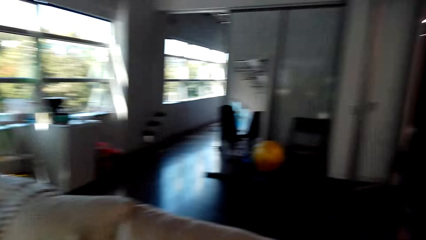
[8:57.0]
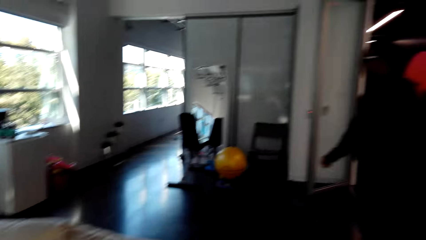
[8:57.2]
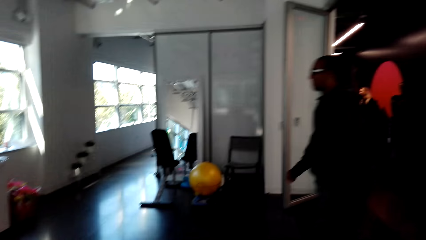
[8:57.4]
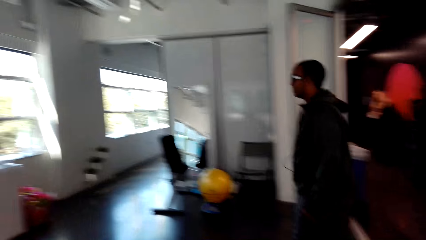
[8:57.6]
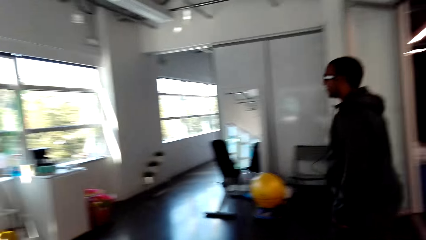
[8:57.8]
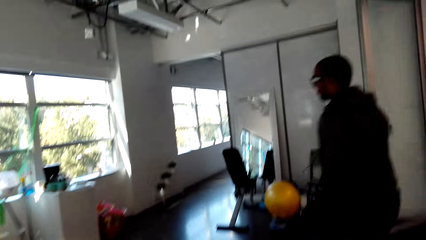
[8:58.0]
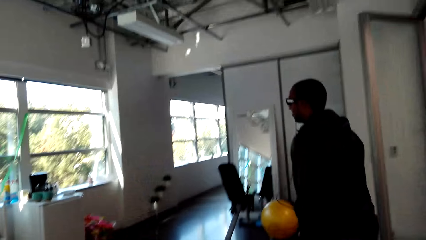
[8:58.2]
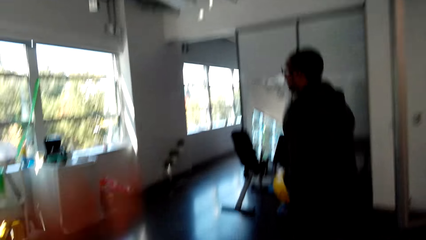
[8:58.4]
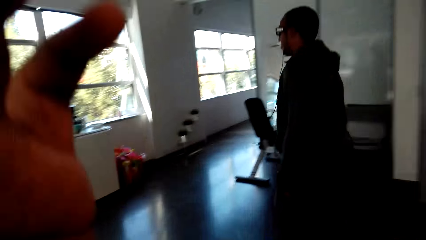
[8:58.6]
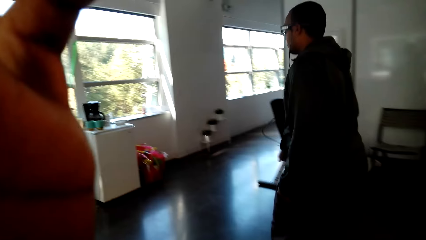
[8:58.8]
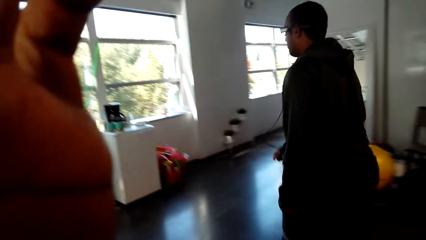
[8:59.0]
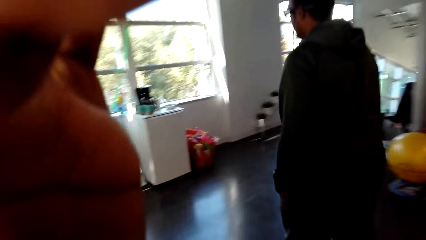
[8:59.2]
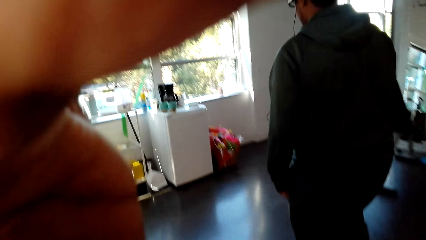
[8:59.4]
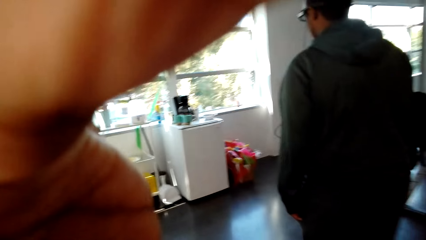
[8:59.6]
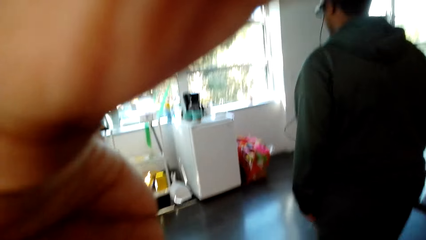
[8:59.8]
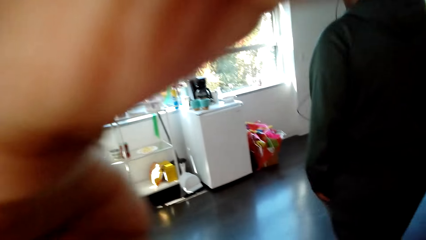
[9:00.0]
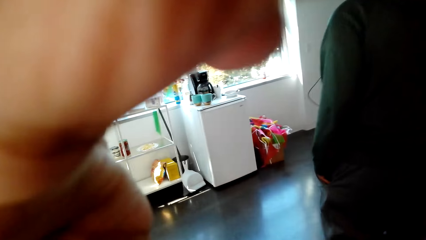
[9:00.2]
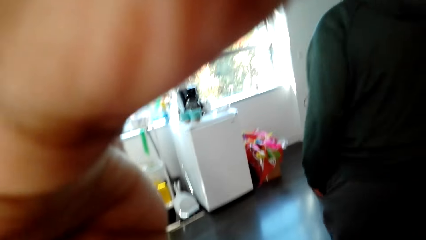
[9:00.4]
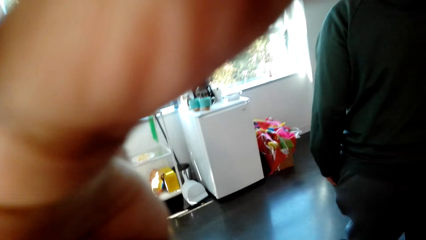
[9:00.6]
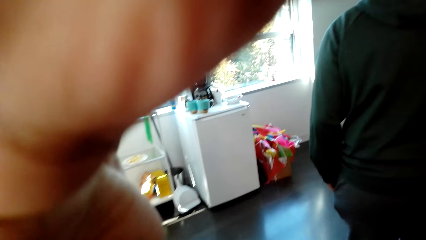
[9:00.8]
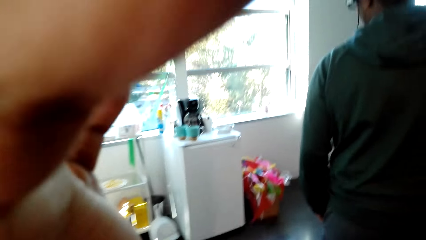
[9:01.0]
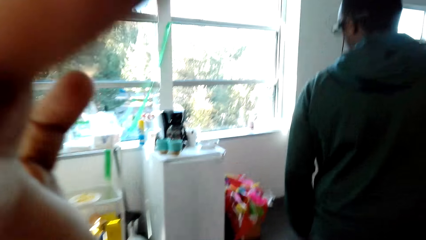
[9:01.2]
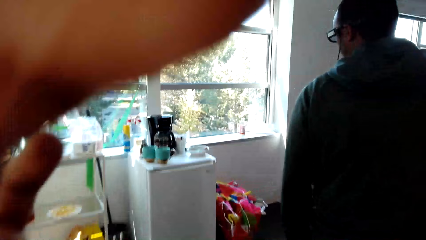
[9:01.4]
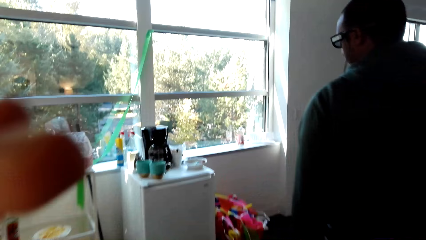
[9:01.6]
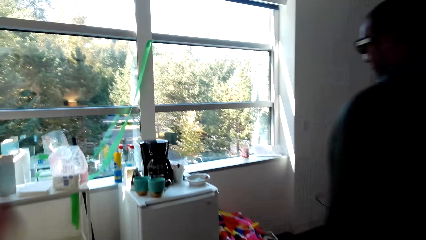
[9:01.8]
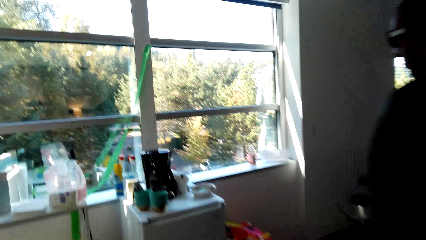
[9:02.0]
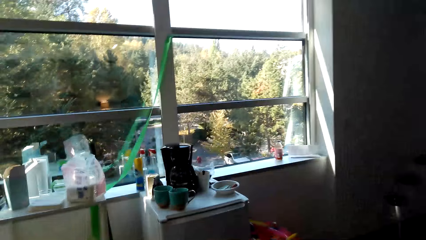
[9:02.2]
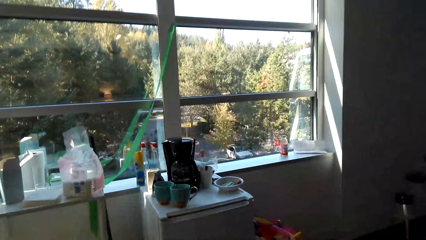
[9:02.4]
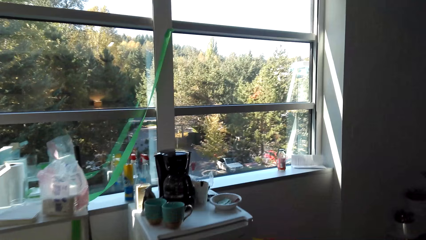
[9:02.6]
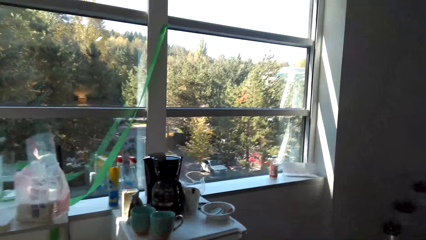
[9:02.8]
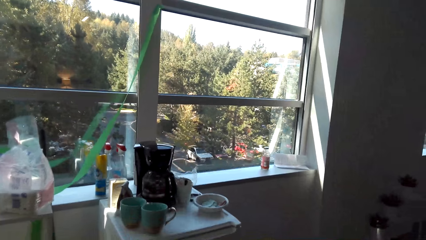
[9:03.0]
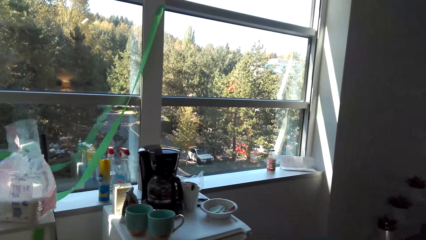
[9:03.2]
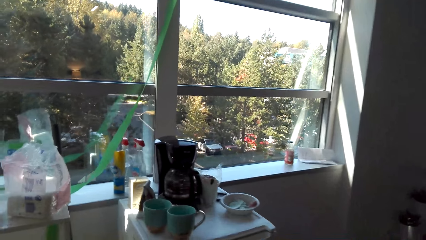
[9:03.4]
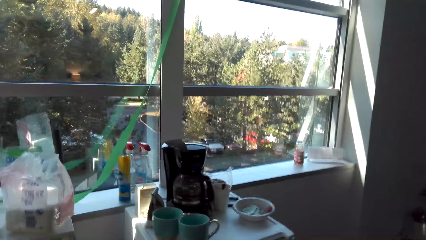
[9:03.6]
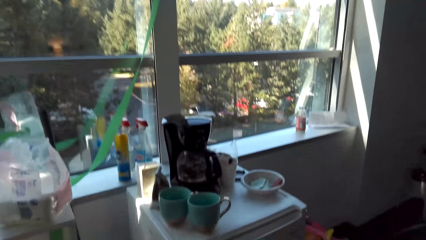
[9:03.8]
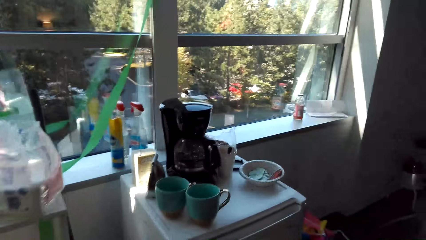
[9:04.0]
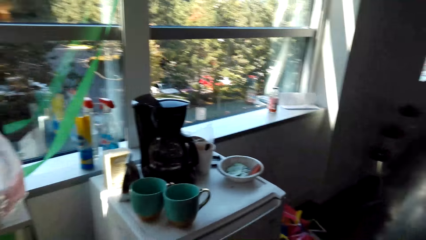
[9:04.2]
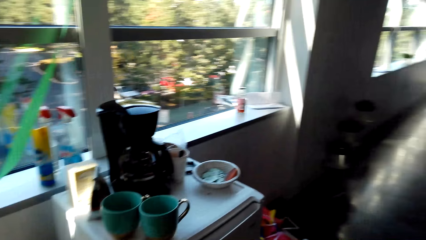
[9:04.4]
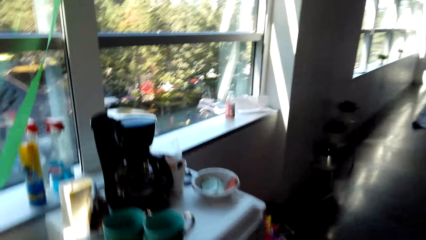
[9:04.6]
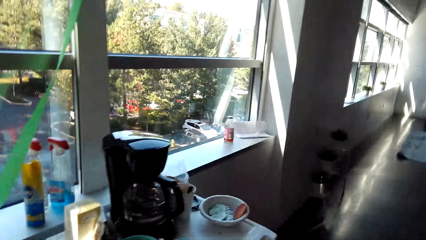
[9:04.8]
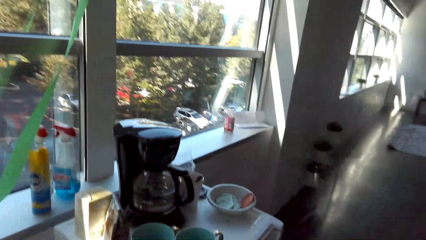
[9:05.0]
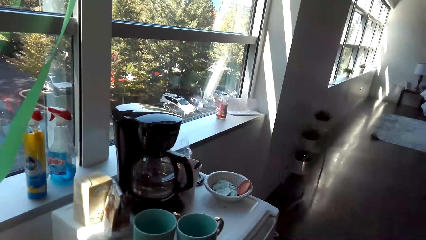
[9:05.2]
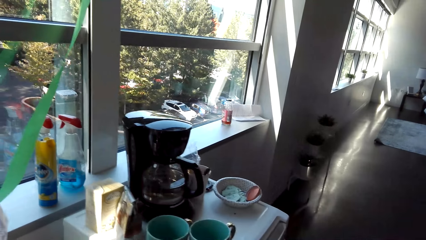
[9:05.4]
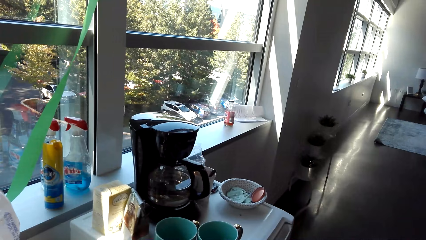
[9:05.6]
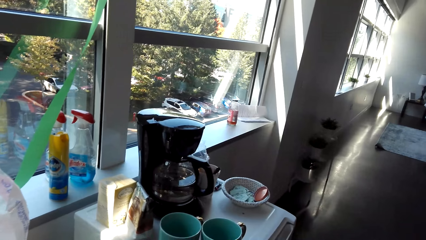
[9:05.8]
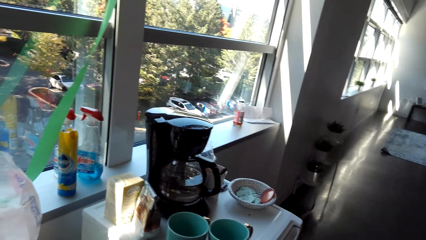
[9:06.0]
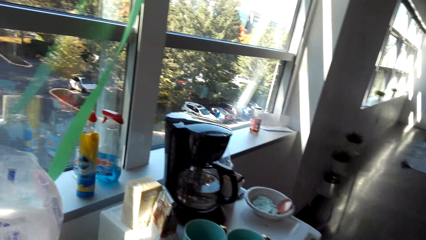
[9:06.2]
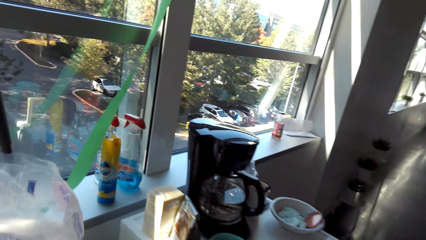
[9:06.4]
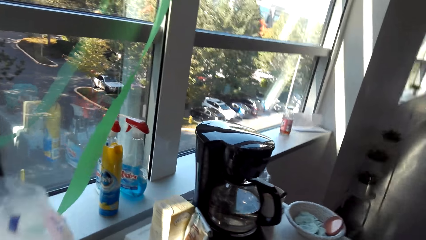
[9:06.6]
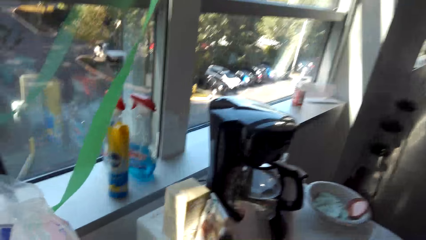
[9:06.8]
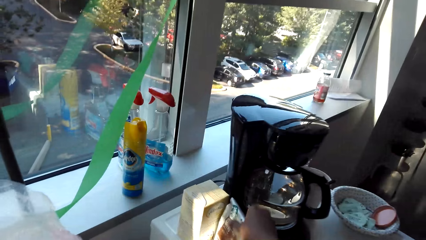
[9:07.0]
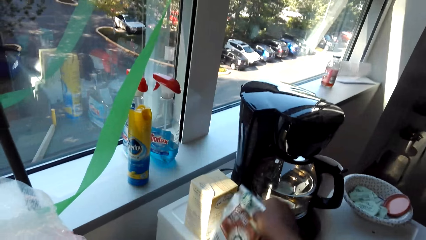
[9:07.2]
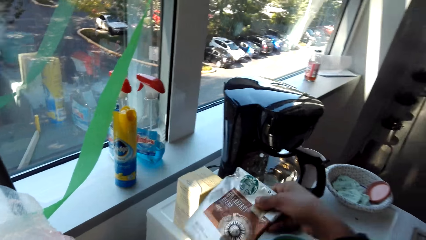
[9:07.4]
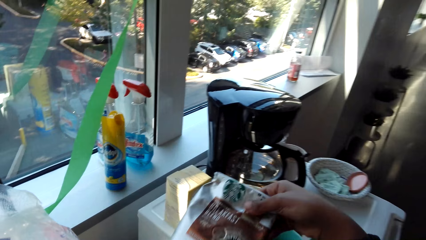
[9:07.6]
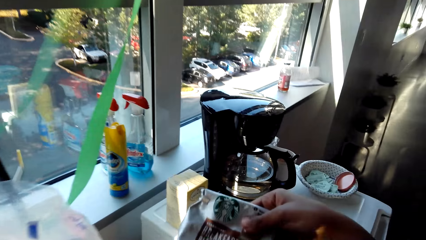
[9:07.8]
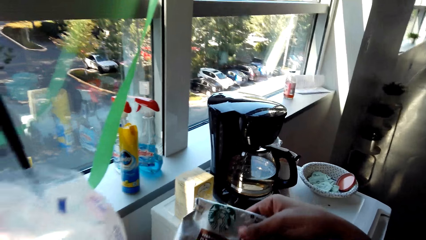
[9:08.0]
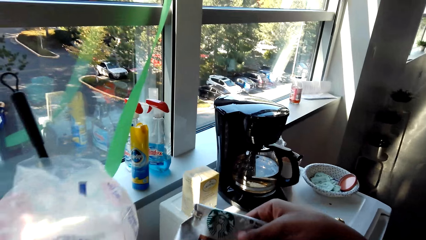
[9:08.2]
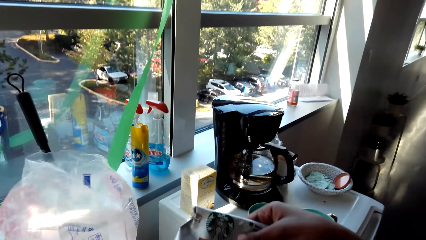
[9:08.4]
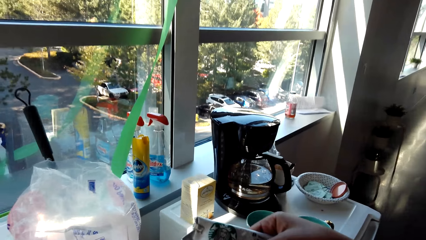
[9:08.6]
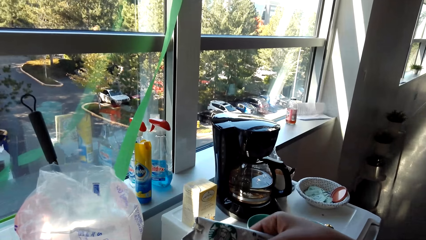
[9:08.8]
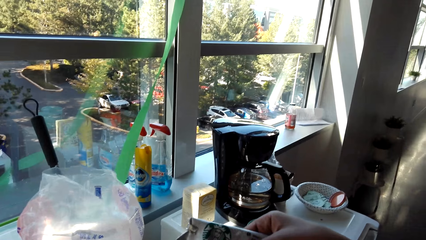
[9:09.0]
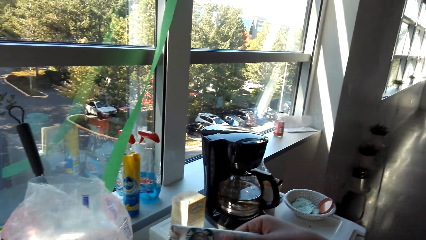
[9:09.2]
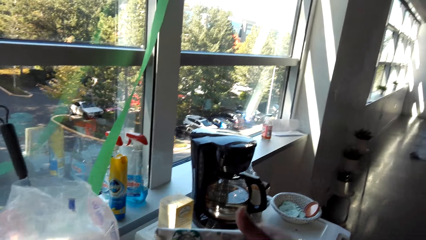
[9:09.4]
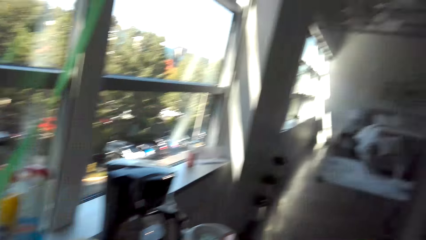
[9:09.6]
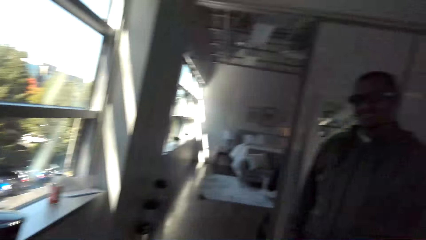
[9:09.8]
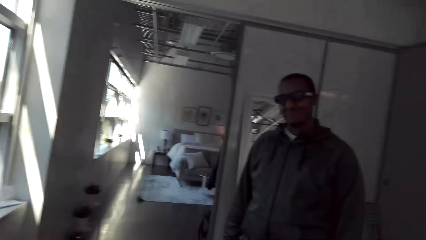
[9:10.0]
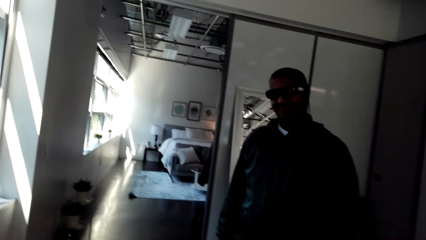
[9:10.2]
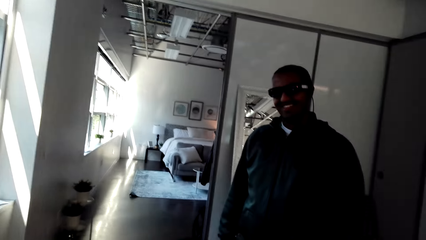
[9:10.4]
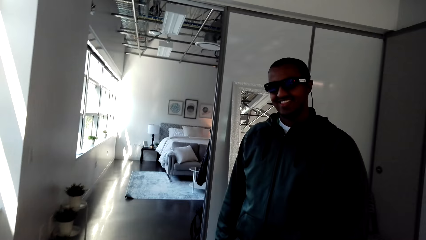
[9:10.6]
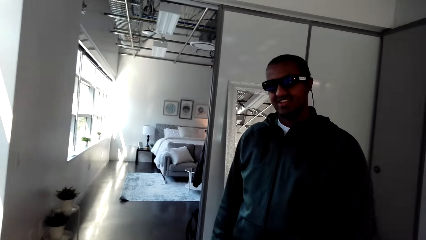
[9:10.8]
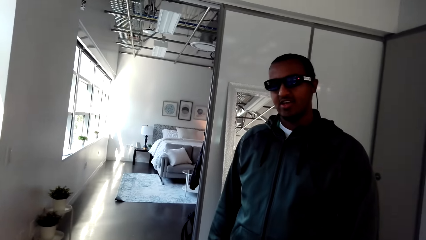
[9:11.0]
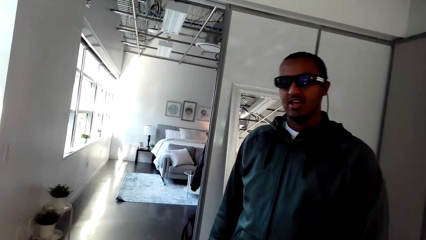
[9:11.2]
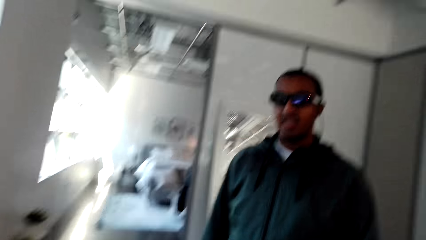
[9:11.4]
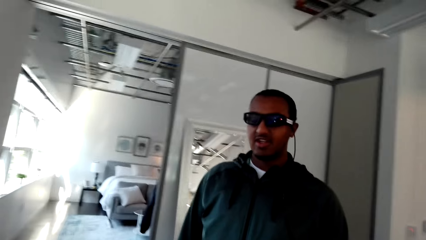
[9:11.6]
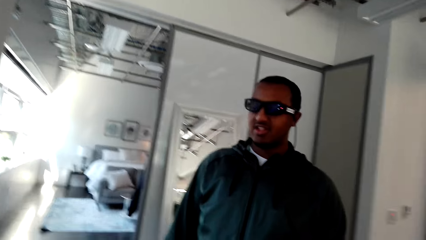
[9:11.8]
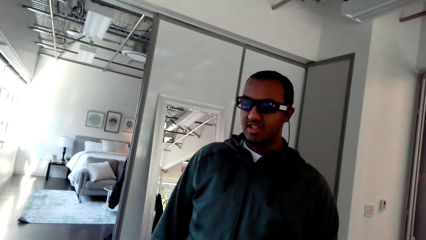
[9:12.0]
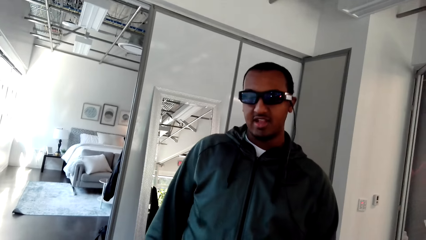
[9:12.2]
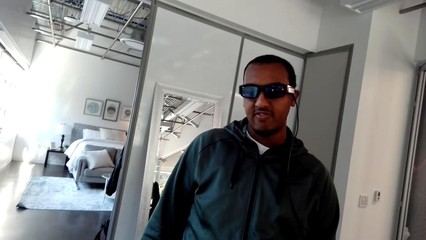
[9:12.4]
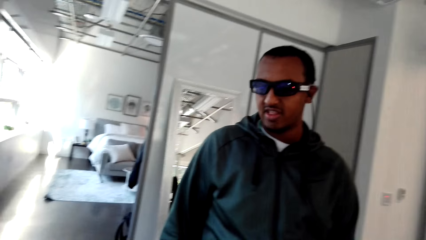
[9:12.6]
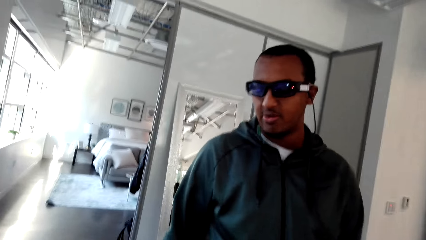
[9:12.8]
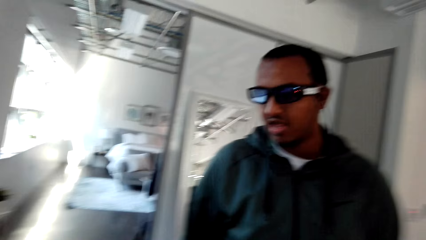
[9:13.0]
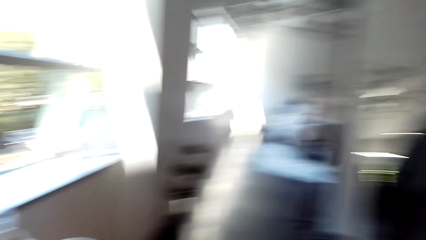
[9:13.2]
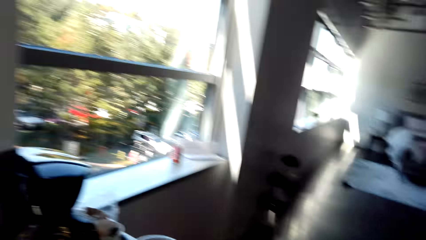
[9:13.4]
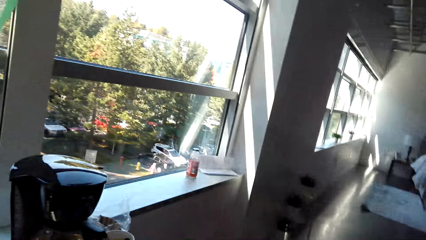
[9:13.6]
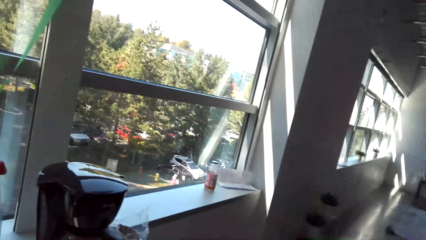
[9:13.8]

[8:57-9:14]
A man walks around the house. The camera wearer holds the camera to position. They converse with the man. They fix the camera. The man walks around the house. The camera wearer walks around the house. They converse with the man. They pick up a coffee sachet. They check the coffee. They converse with the man.
